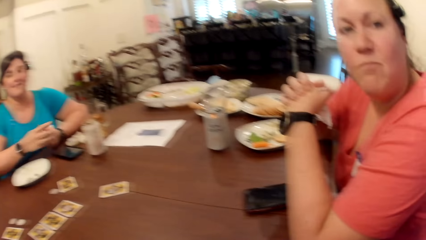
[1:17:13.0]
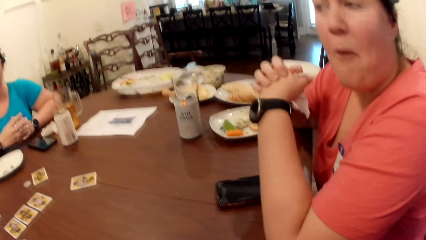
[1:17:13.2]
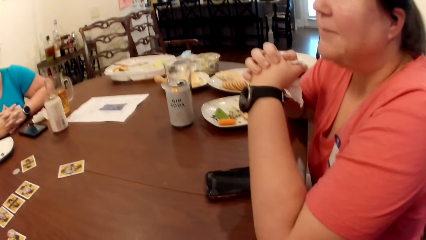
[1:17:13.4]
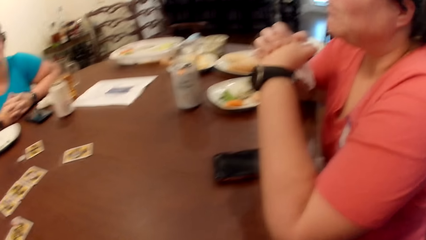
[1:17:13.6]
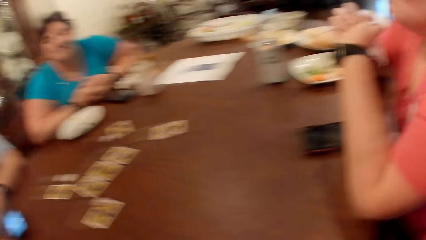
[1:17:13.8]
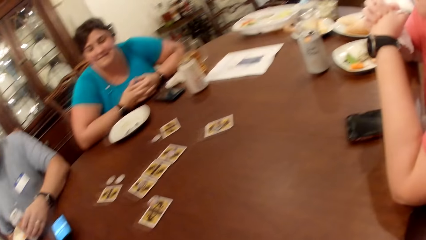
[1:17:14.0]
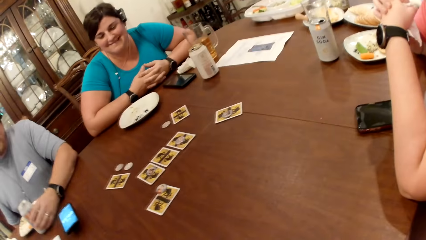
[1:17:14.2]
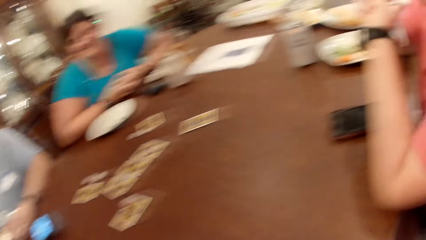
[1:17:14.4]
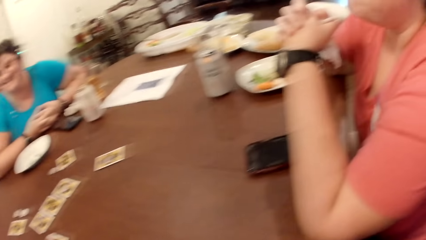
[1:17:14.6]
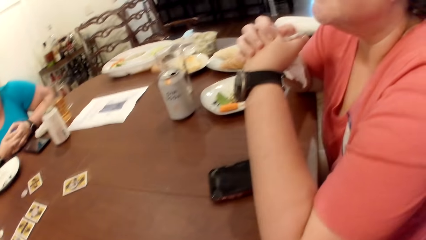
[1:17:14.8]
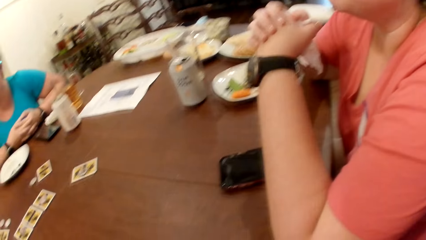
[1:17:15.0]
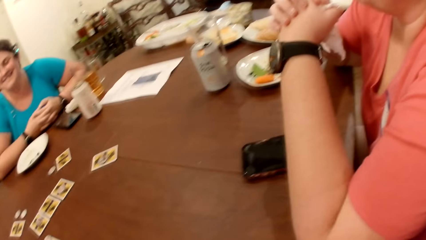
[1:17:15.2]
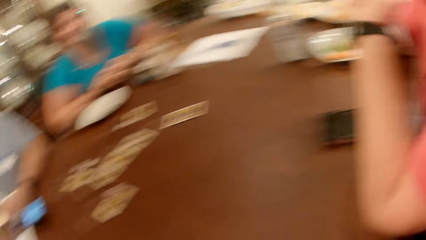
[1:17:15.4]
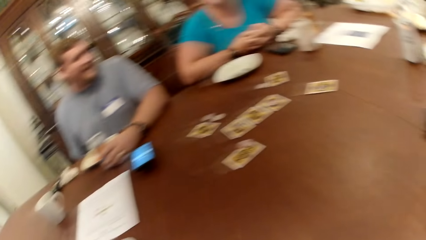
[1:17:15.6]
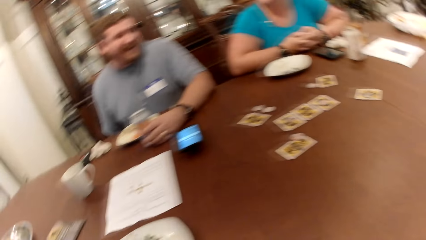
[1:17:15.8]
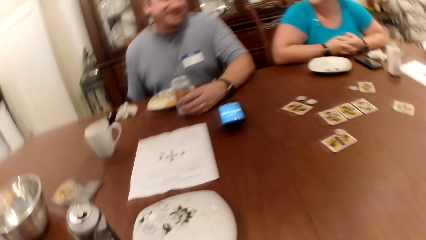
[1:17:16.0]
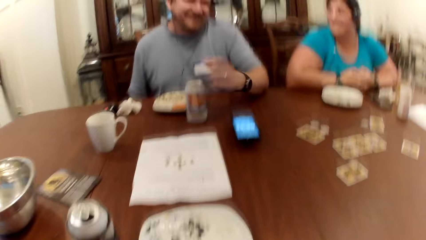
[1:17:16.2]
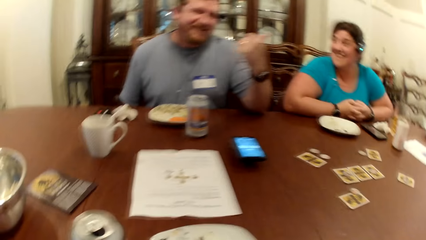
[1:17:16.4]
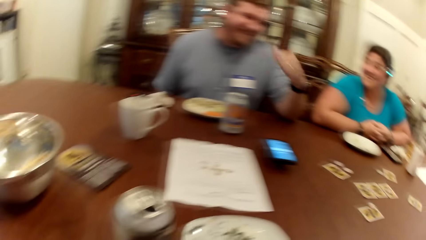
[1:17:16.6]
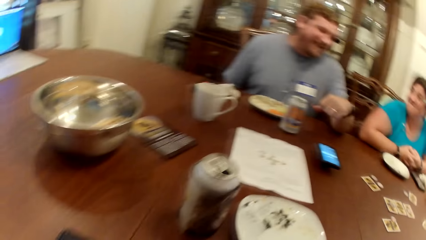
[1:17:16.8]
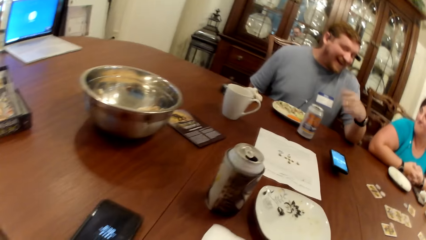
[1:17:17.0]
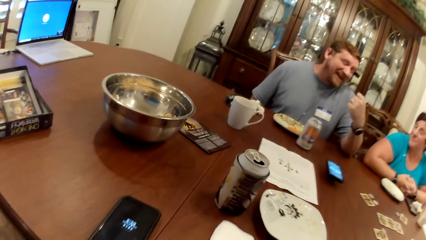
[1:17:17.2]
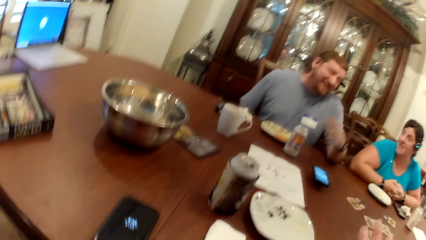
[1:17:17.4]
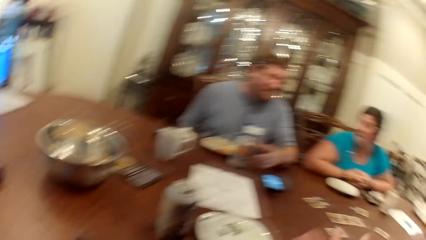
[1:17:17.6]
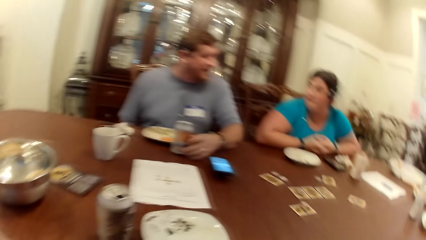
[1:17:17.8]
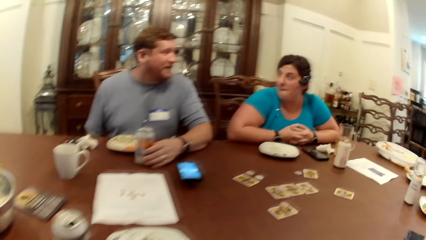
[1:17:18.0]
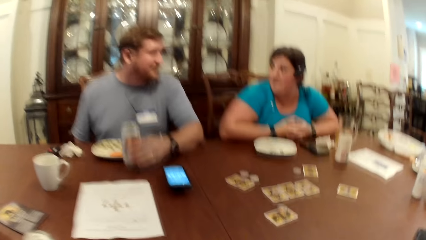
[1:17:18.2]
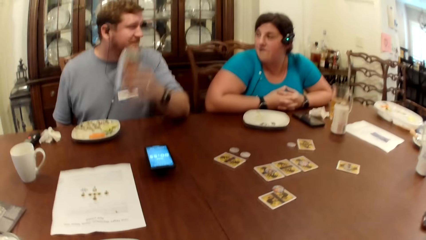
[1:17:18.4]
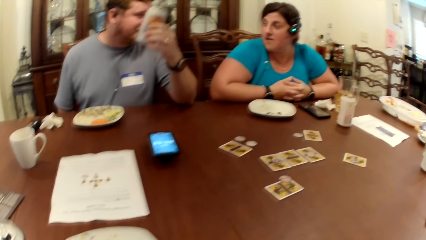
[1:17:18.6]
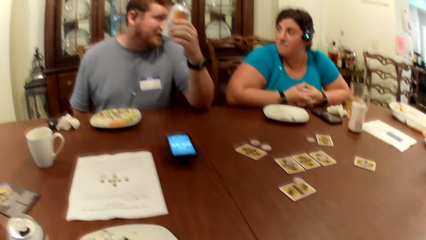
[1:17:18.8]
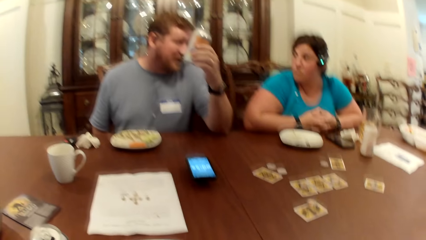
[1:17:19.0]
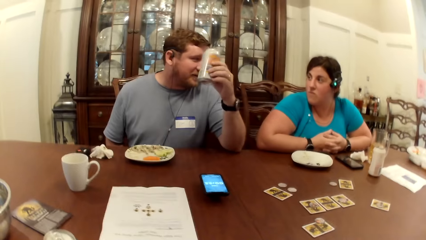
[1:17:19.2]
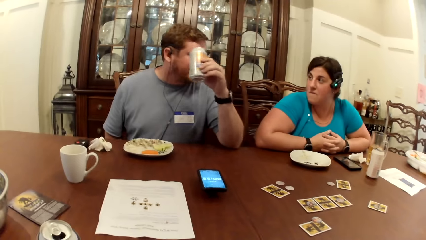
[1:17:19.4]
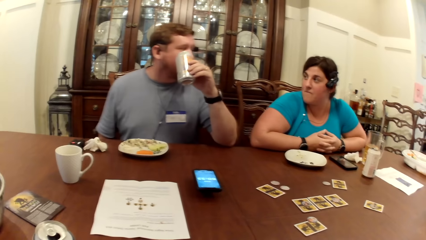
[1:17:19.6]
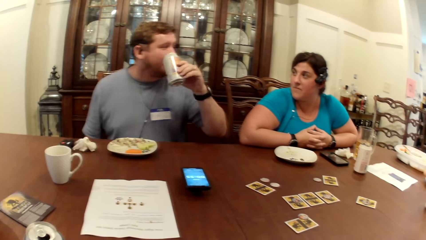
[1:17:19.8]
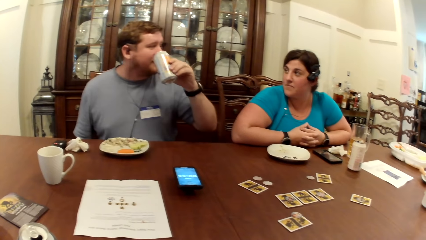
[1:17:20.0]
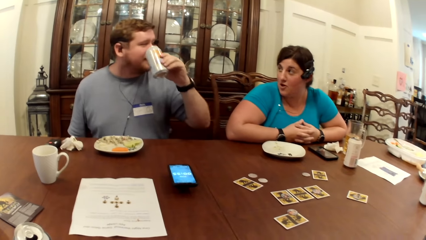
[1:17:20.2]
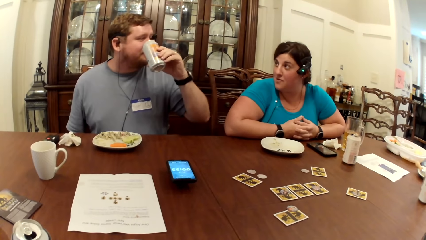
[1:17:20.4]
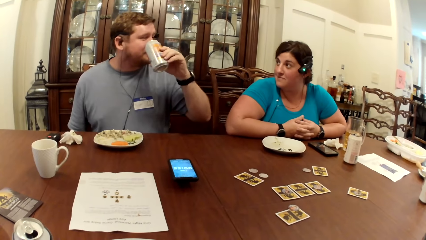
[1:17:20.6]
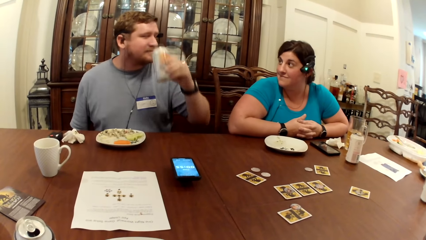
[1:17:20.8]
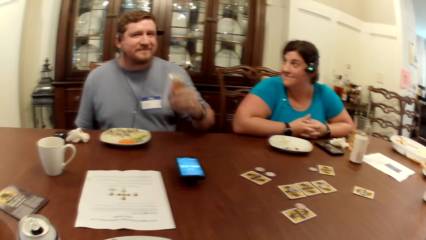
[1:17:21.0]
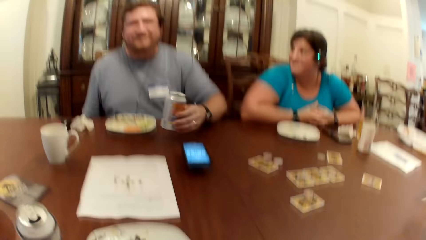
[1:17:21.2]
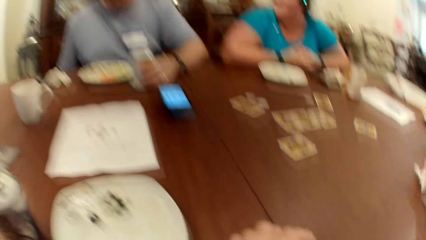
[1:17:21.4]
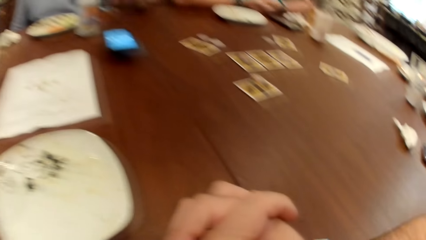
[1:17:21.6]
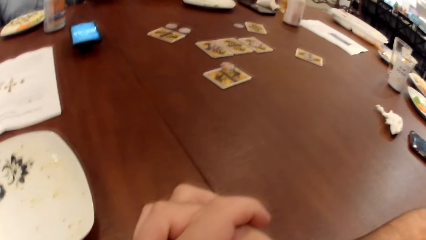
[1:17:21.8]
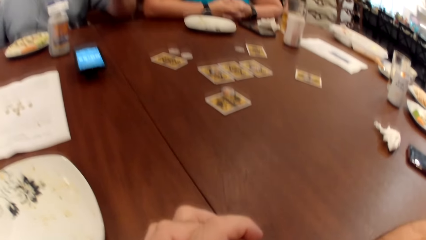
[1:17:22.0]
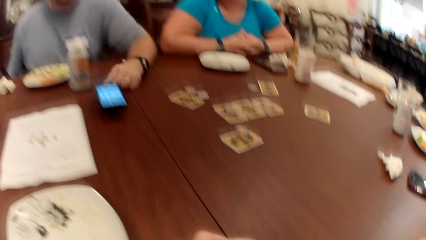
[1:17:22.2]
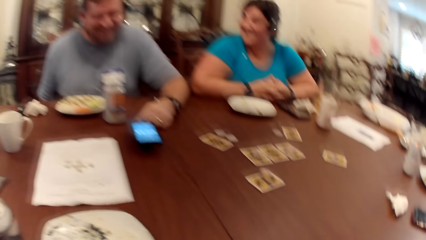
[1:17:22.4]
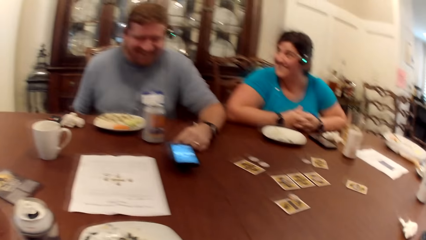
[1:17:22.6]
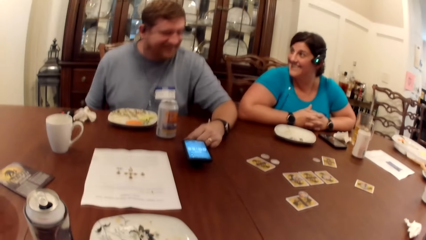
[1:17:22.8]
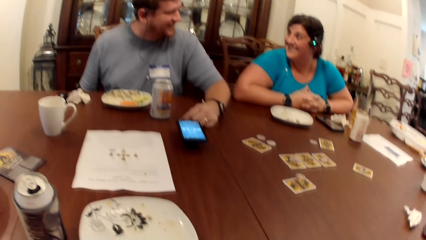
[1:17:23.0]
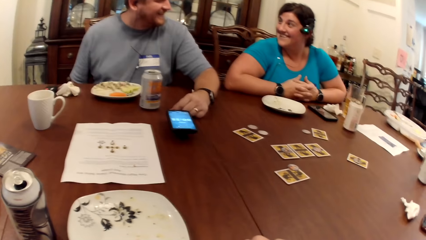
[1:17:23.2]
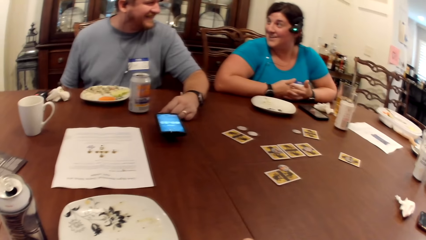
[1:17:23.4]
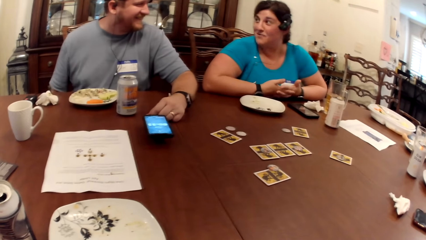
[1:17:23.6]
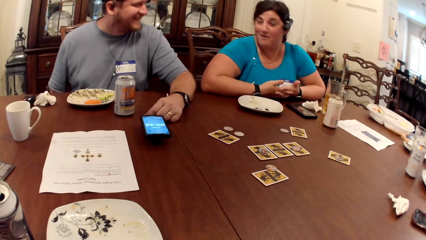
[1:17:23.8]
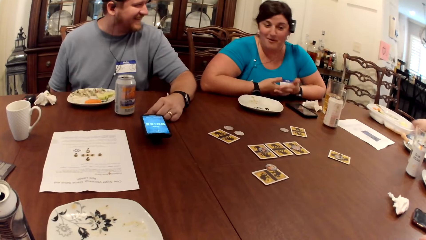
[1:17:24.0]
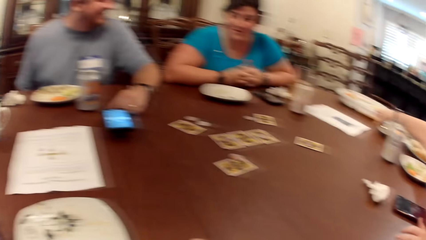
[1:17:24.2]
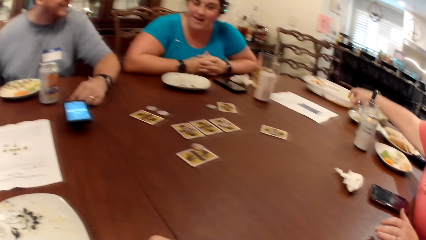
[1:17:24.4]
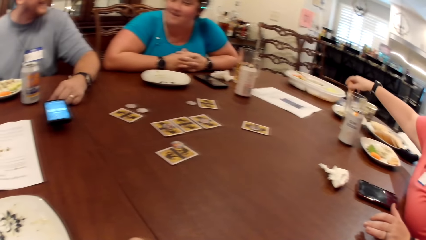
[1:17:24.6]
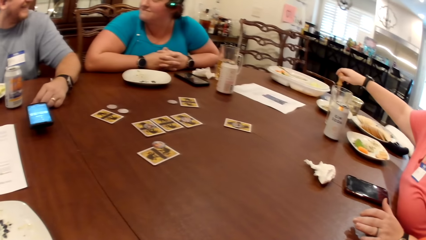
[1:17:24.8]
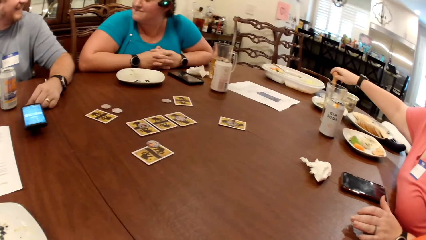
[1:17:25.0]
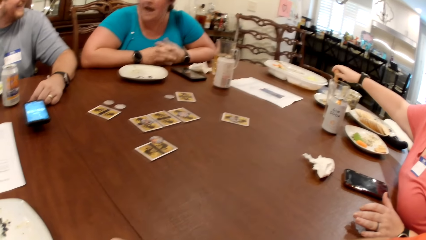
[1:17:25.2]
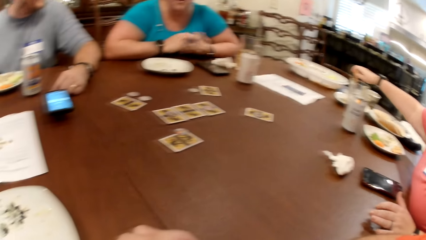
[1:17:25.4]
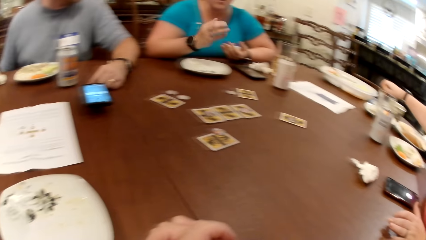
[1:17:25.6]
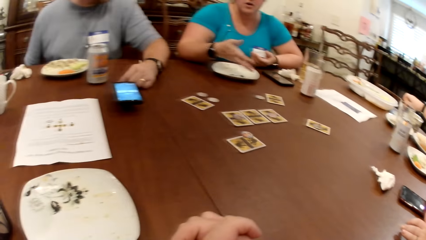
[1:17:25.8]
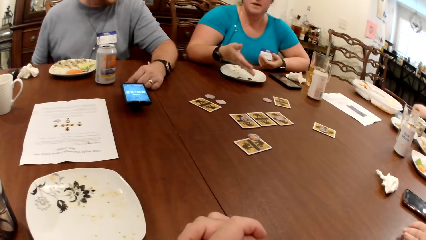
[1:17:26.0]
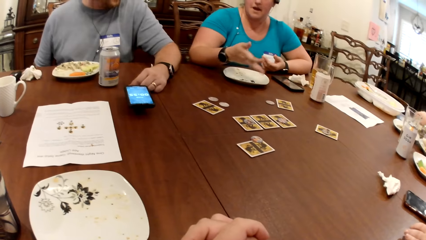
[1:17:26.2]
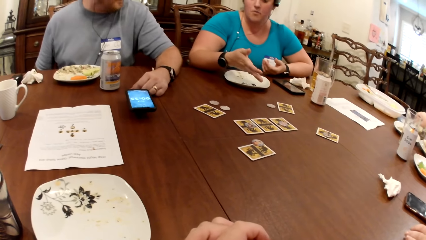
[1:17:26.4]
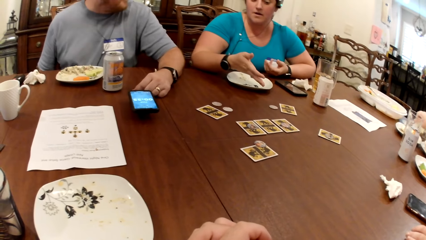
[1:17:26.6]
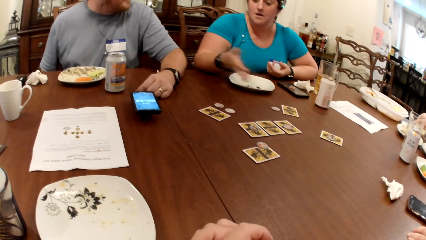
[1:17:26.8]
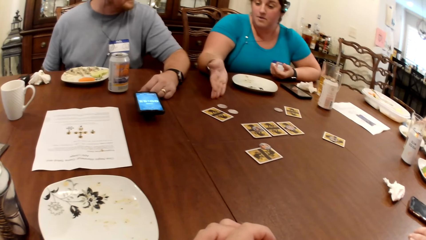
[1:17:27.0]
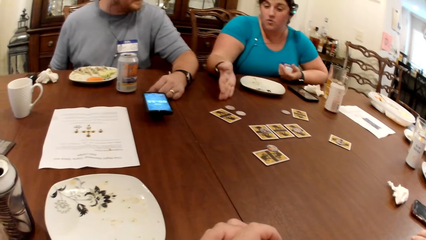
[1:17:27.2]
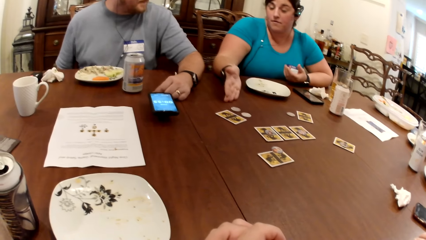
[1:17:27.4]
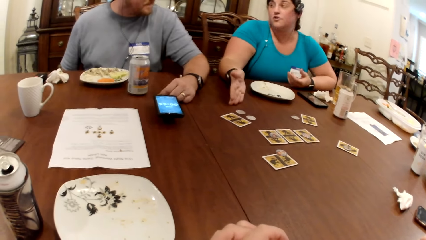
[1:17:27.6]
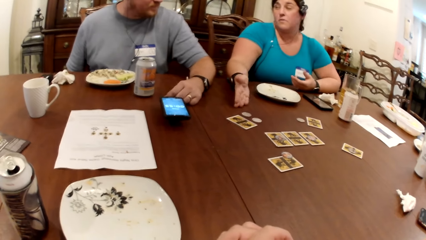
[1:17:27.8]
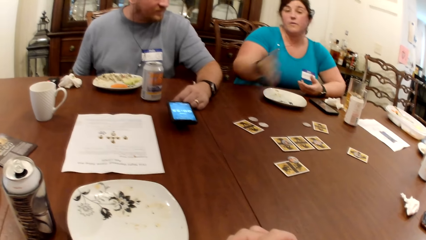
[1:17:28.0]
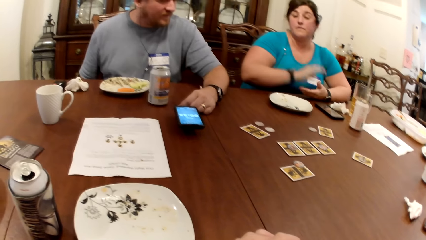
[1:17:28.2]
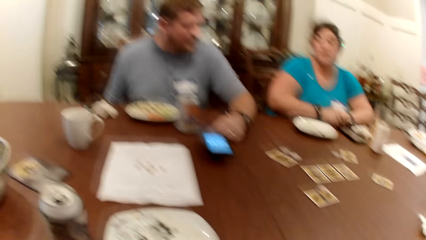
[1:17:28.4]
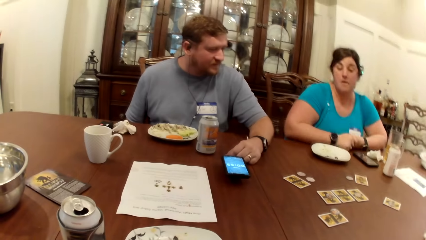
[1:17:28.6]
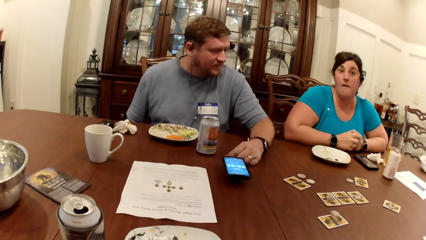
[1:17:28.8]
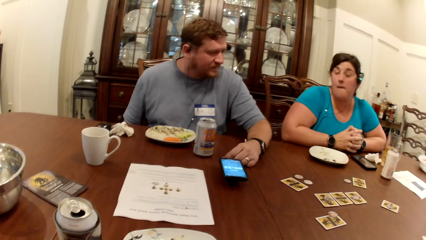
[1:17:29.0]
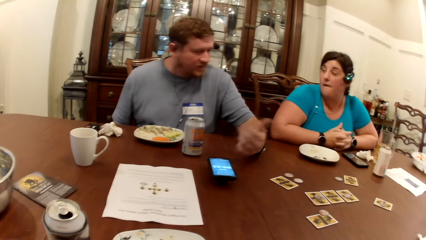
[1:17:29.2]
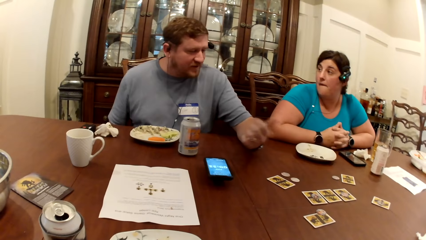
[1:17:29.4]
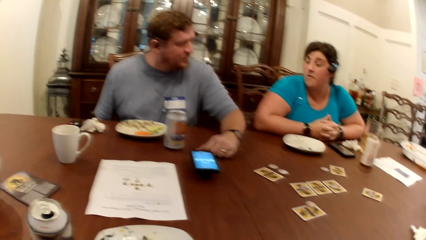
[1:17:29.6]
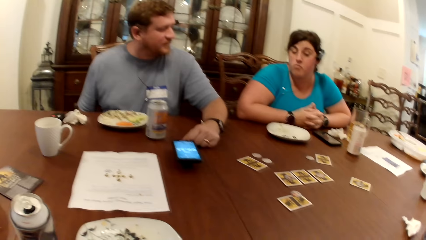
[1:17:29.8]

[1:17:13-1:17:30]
The man picks a can of soda from the table with his left hand. The man drops the can of soda on the table with his left hand. The woman picks at the carrots in a plate on the table with her right hand. The woman picks sauce from the plate on the table with the carrot in her right hand.
